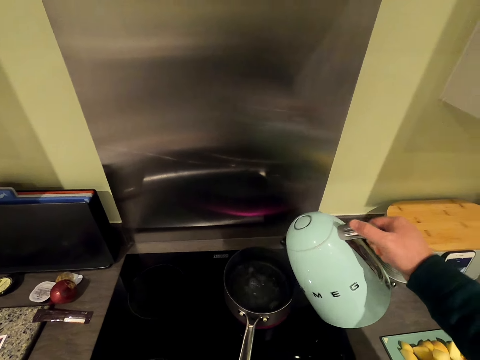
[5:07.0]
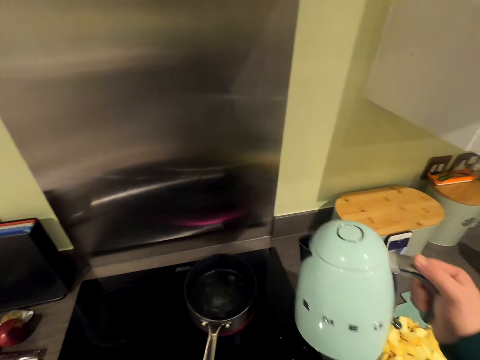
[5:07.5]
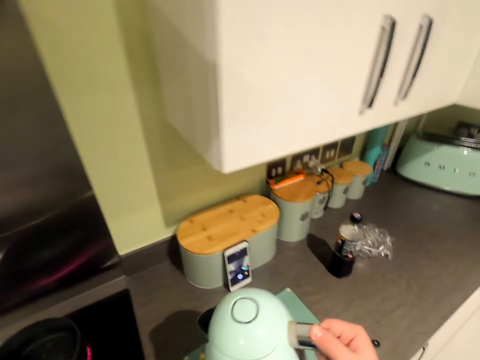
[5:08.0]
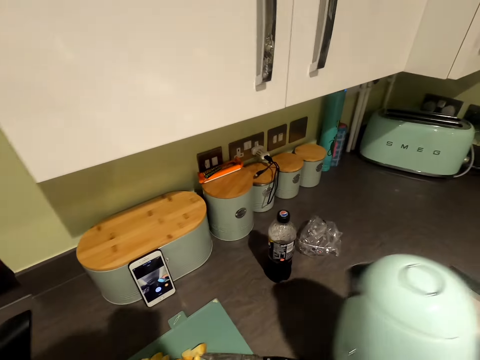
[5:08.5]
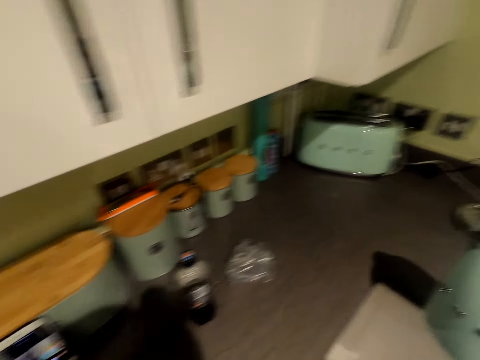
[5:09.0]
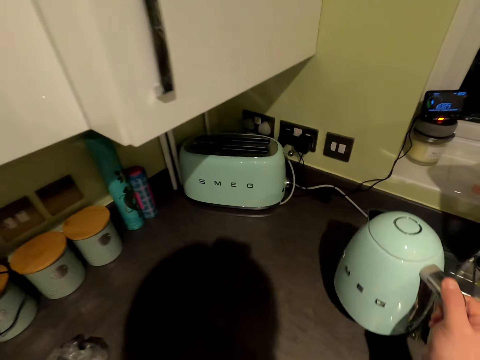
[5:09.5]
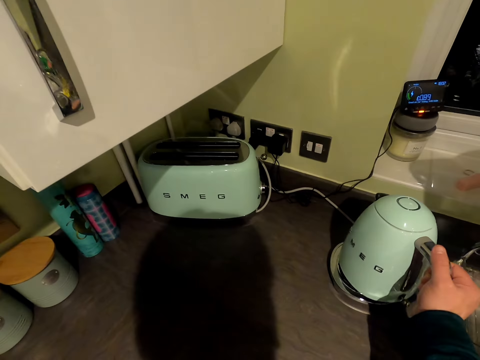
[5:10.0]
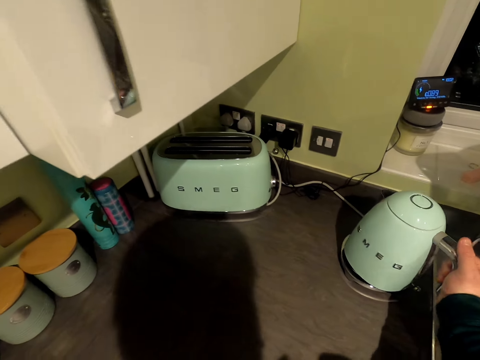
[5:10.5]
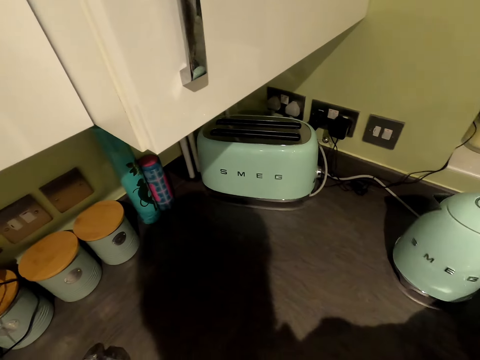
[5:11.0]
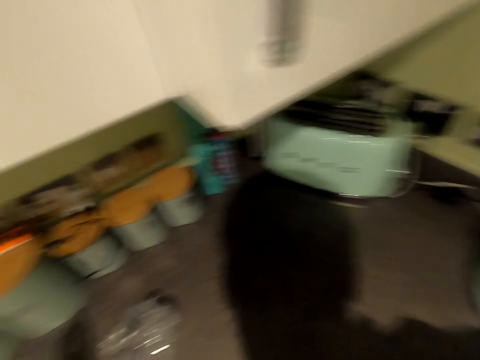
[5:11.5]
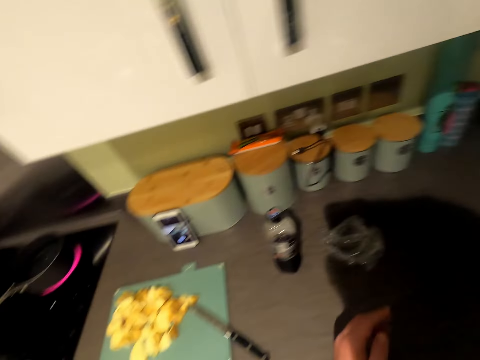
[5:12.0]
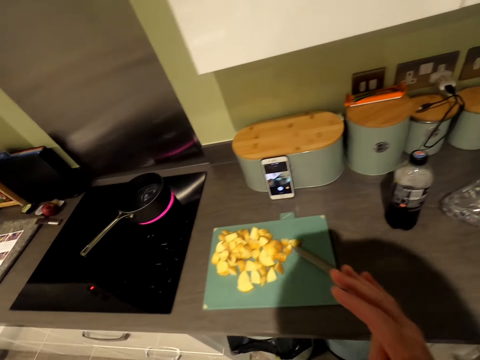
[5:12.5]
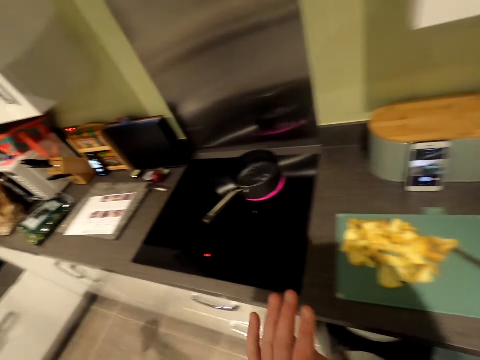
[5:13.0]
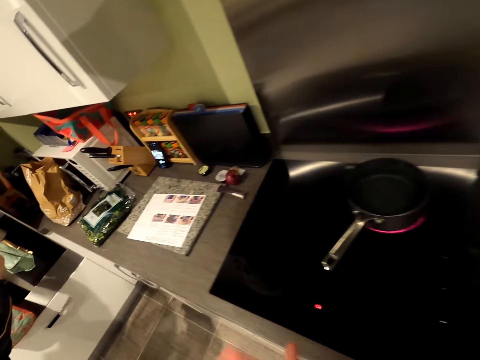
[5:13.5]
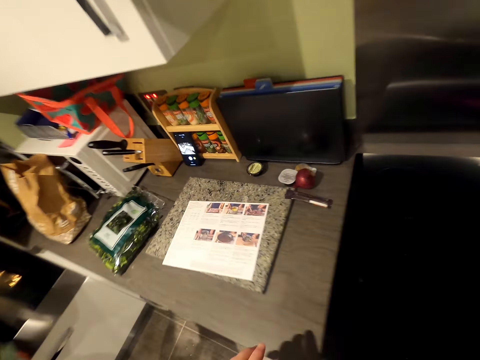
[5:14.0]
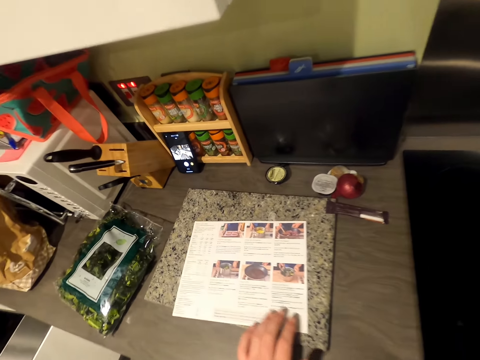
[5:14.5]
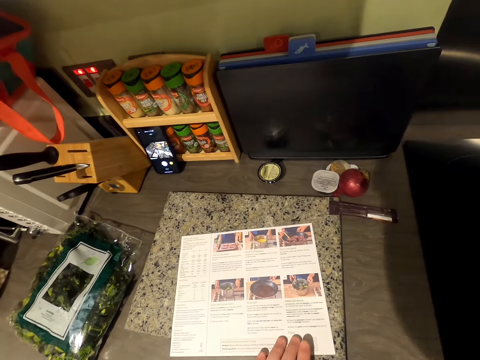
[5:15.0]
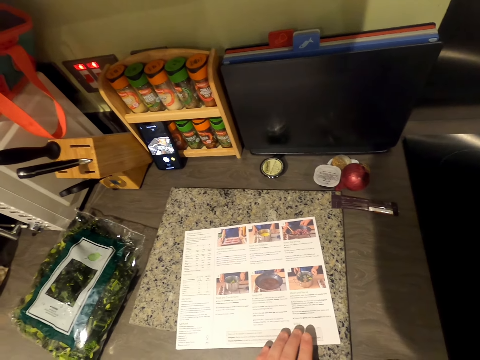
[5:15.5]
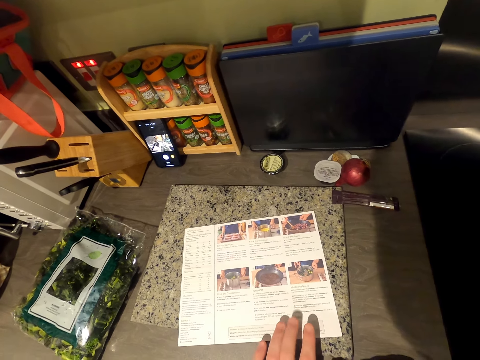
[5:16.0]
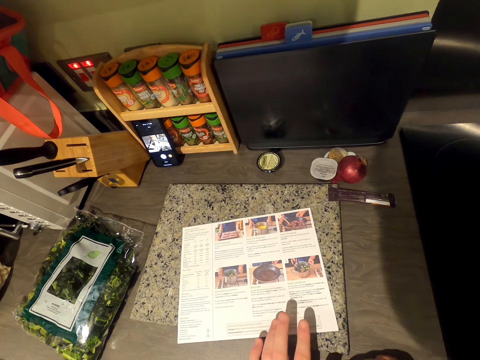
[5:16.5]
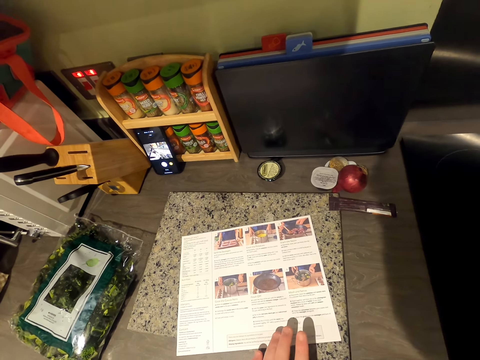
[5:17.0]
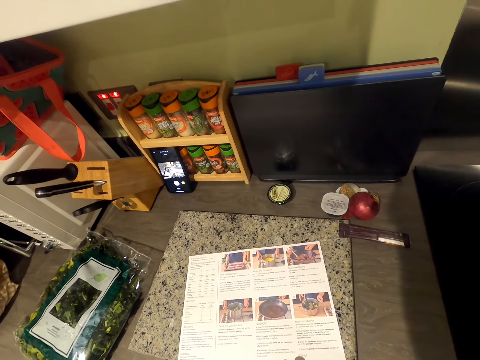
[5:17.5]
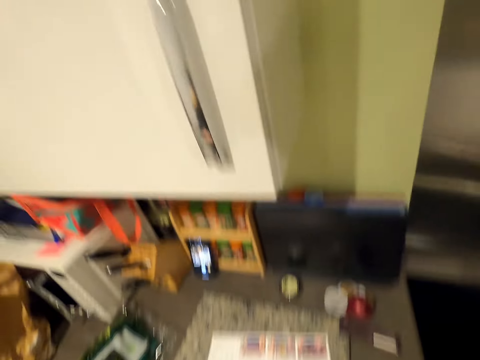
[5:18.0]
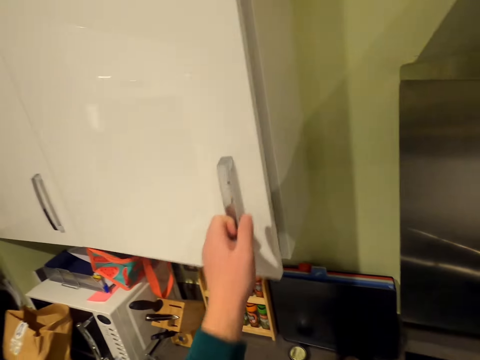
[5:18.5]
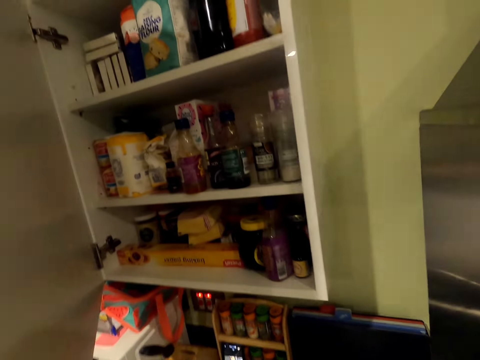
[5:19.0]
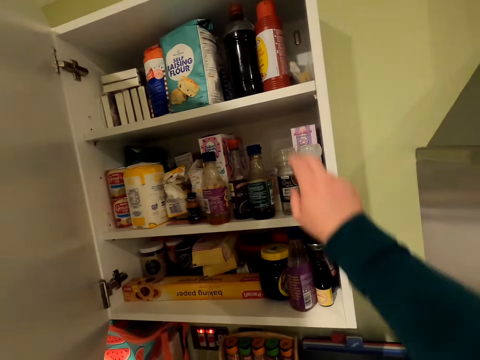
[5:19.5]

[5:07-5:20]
The camera wearer pulls down the electric kettle. He moves in the kitchen. He returns the electric kettle. He places the heater jug on the non-slid base. He turns the electric kettle. He walks in the kitchen. He rubs the hands. He looks at the chart on the chopping board. He places his hand on the cooking recipe. He taps the cooking recipe. He opens the cabinet.

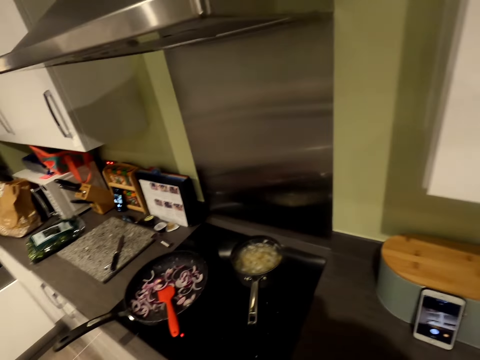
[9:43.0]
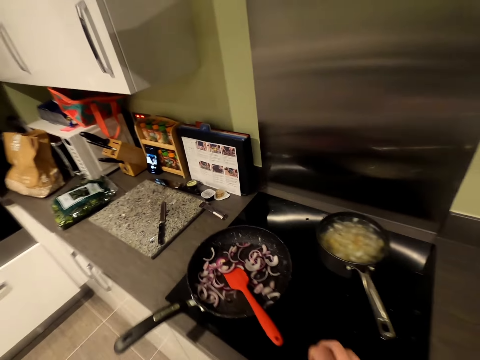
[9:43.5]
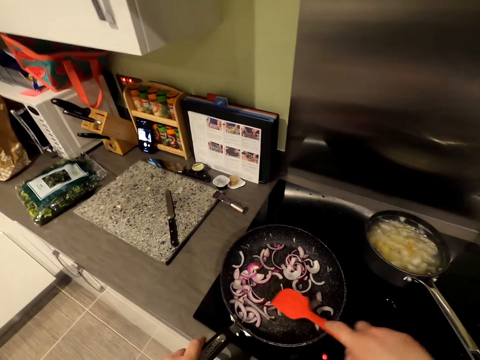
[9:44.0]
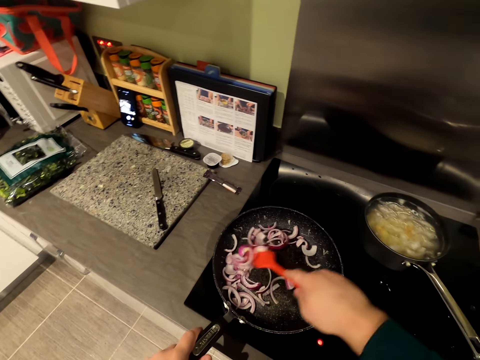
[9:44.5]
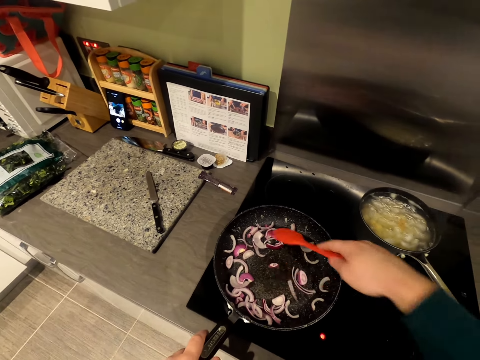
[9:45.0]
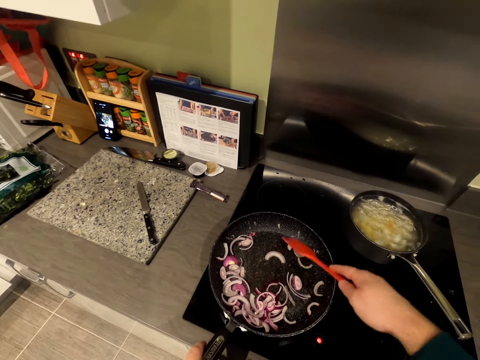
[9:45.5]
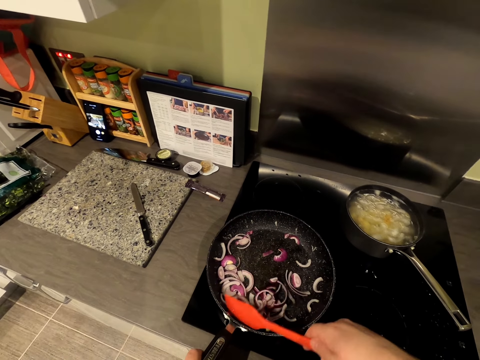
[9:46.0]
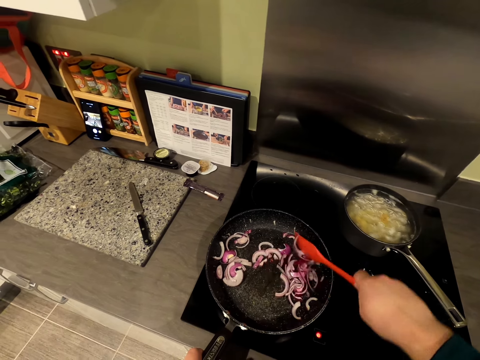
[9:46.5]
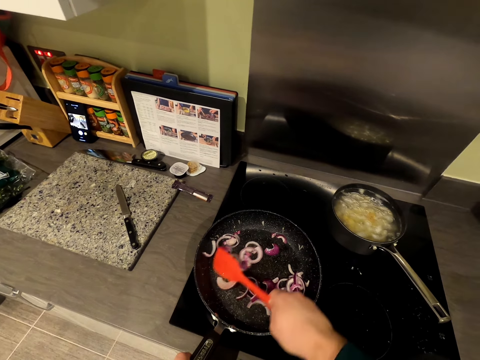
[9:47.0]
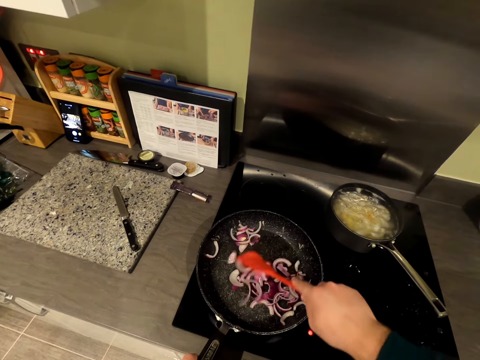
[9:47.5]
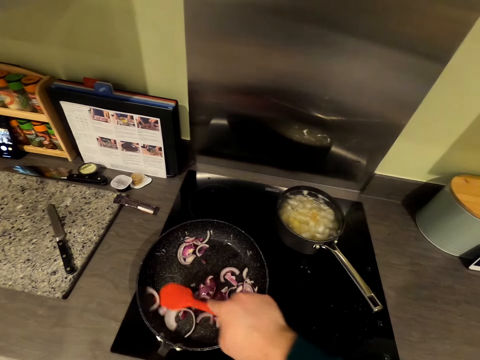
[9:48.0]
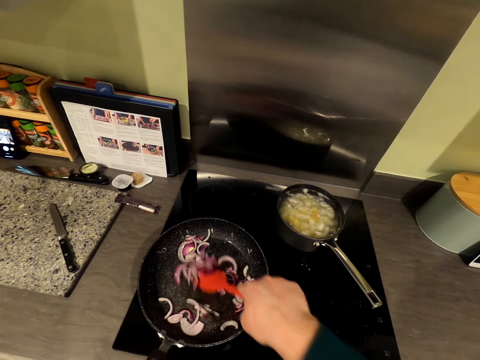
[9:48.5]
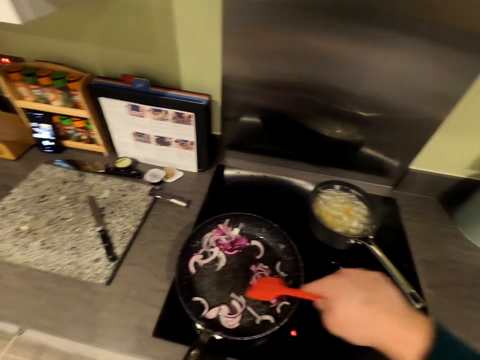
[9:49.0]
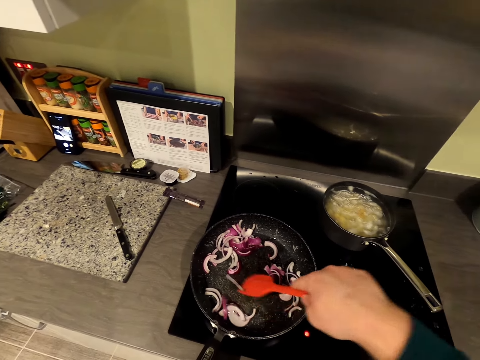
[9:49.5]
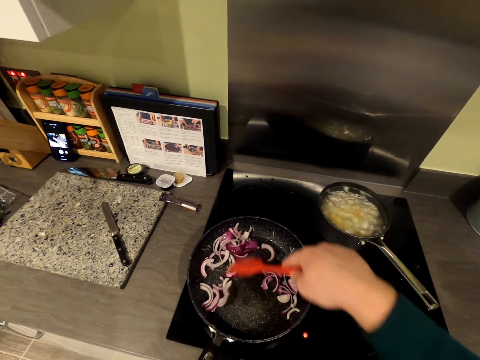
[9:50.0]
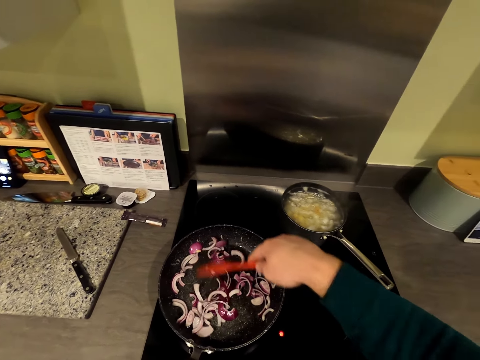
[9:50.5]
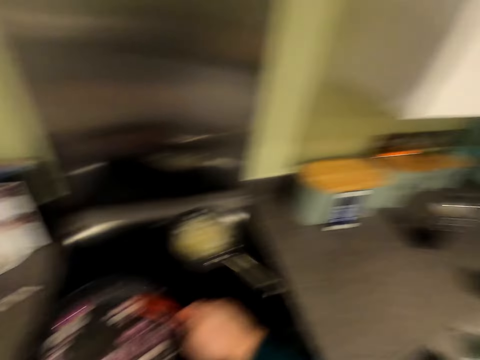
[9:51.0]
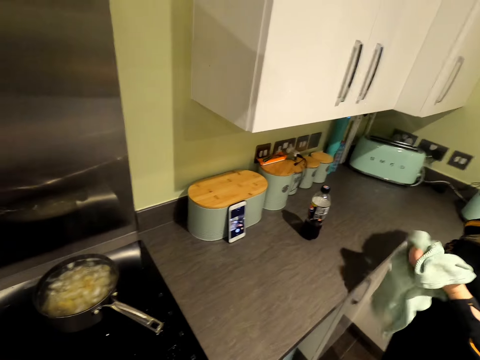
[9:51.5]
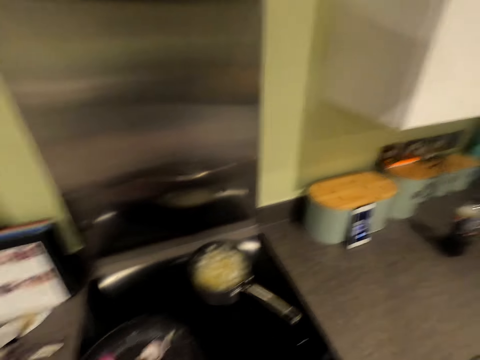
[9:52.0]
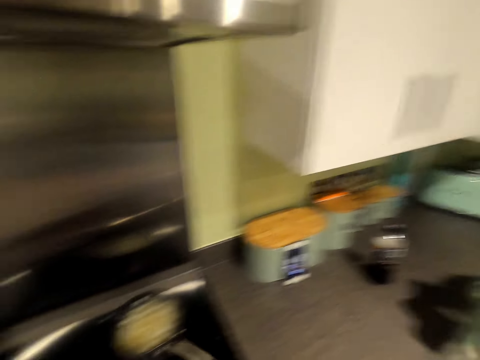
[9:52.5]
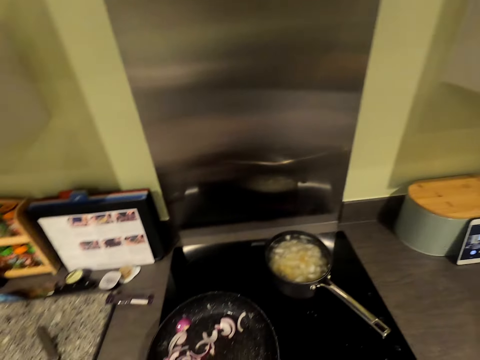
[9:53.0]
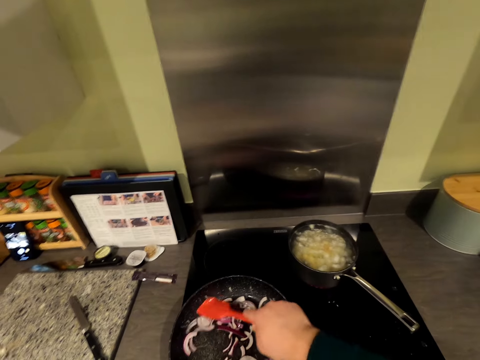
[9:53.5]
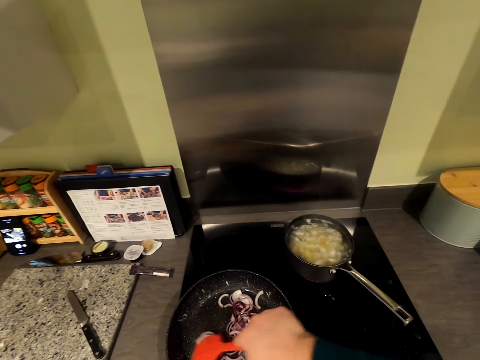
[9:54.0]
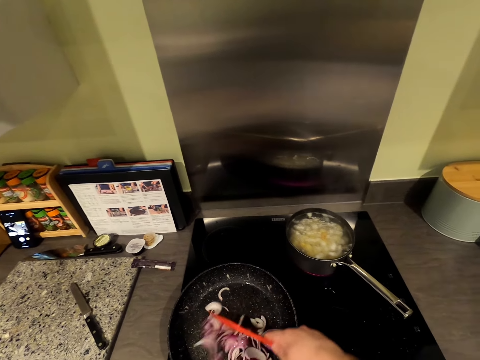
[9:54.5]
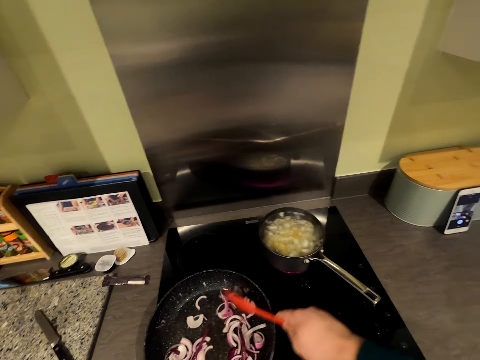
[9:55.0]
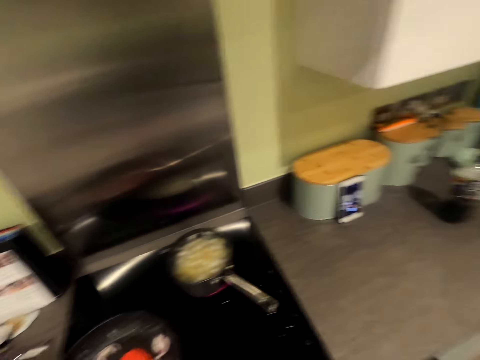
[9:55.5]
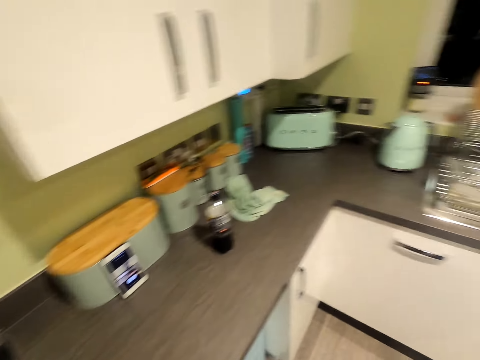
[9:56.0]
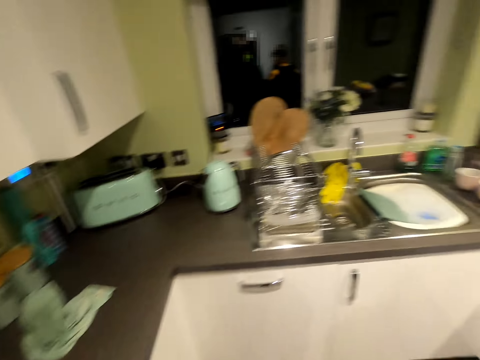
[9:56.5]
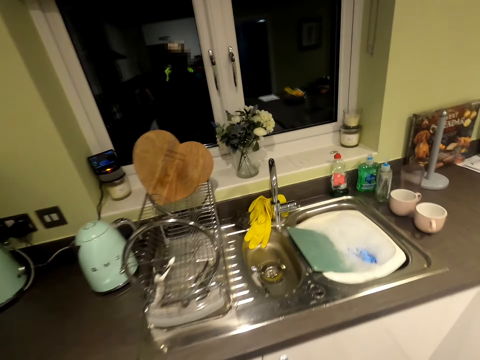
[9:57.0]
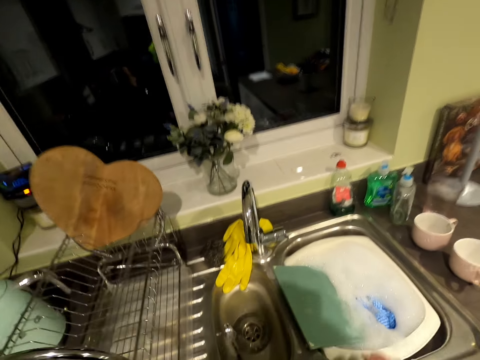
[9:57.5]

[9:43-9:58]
The camera wearer picks up the turner spatula. They stir the onions in the frying pan with the flexible spatula. A woman dries her hand with the napkin. The camera wearer talks in the kitchen. They stir the onions in the frying pan. They walk in the kitchen.
